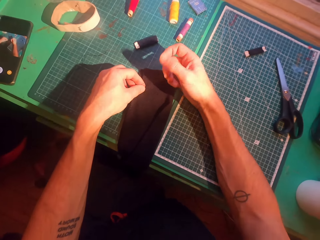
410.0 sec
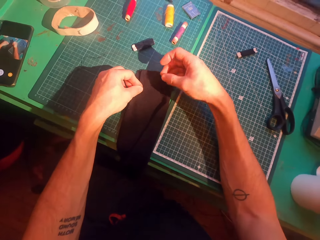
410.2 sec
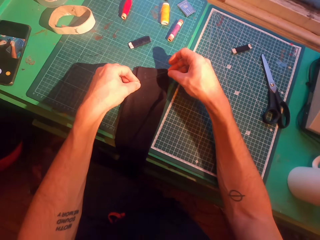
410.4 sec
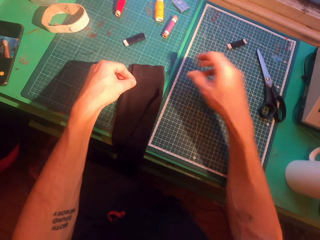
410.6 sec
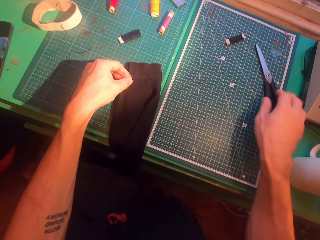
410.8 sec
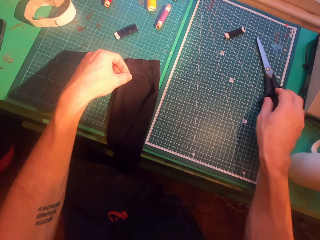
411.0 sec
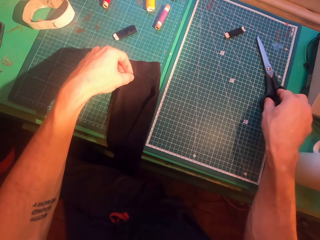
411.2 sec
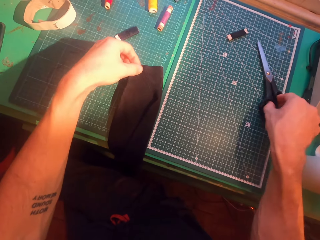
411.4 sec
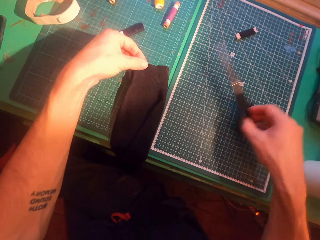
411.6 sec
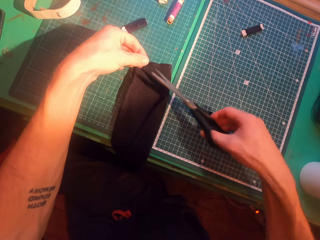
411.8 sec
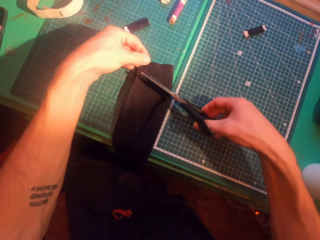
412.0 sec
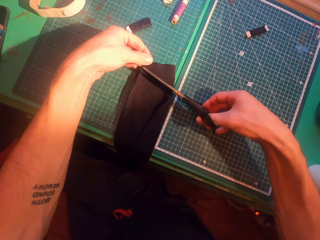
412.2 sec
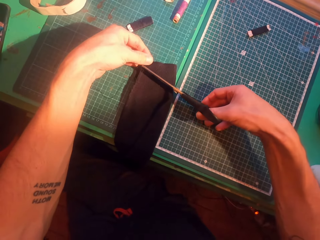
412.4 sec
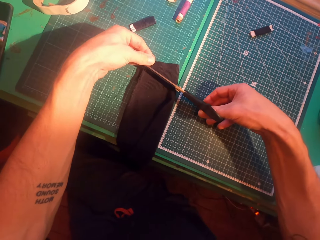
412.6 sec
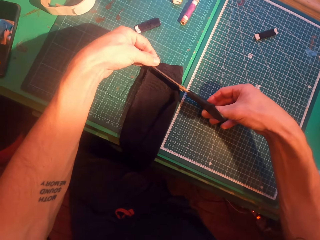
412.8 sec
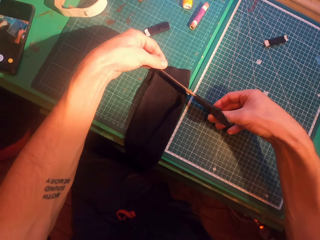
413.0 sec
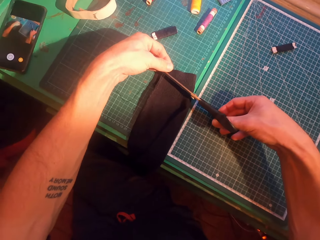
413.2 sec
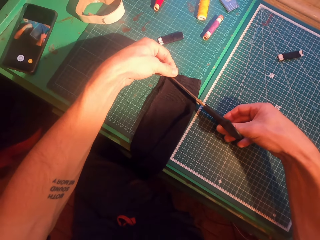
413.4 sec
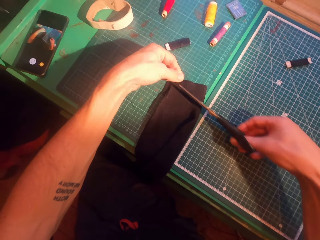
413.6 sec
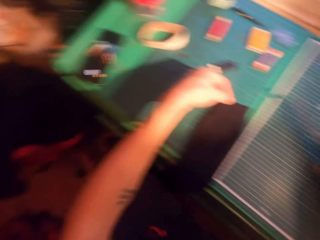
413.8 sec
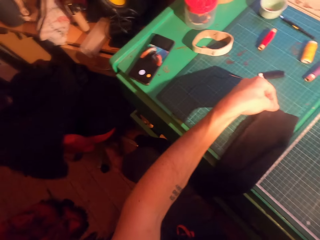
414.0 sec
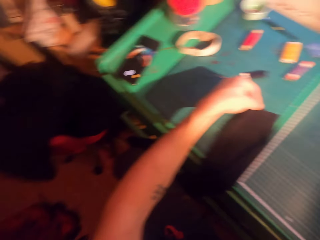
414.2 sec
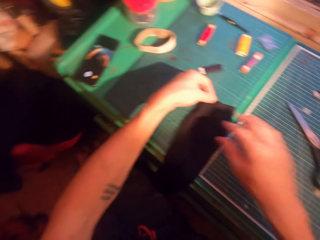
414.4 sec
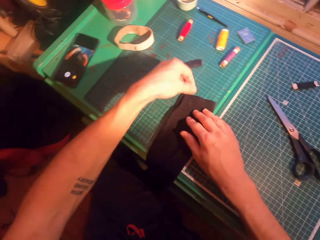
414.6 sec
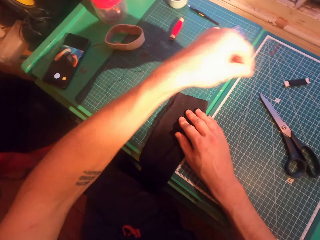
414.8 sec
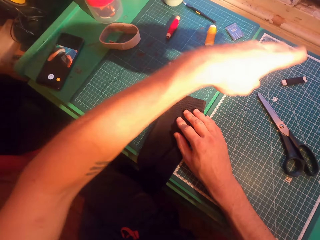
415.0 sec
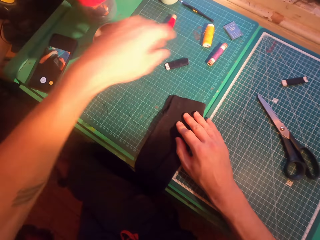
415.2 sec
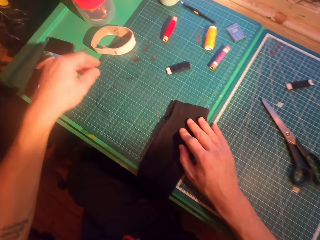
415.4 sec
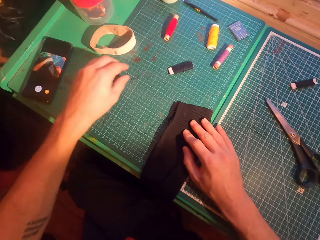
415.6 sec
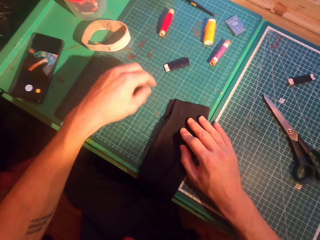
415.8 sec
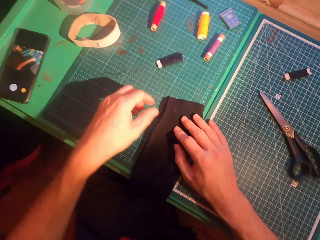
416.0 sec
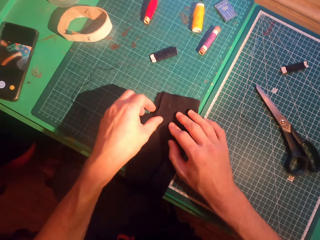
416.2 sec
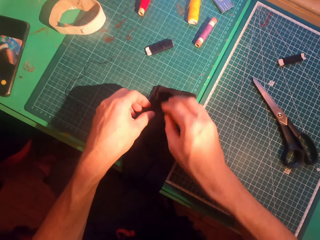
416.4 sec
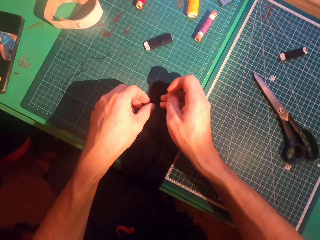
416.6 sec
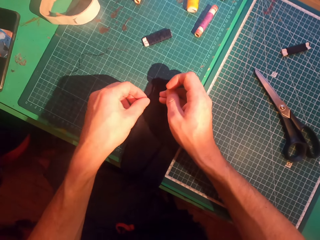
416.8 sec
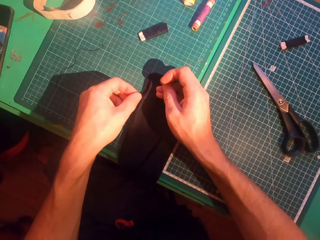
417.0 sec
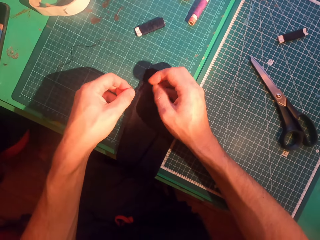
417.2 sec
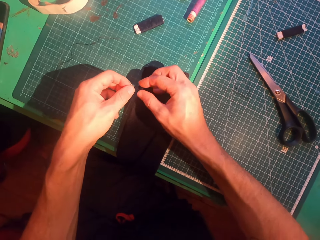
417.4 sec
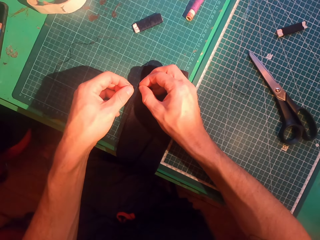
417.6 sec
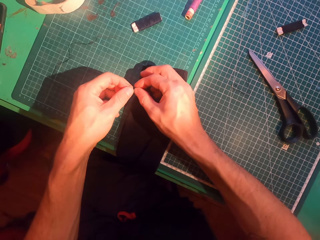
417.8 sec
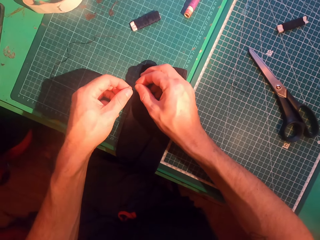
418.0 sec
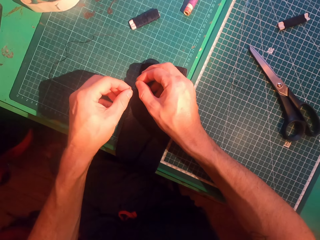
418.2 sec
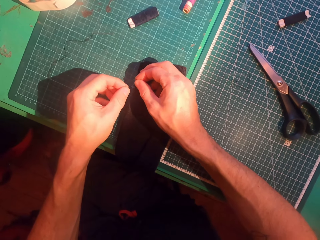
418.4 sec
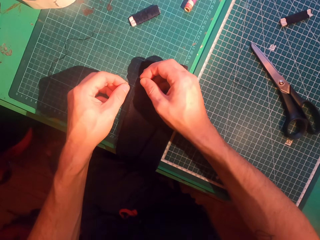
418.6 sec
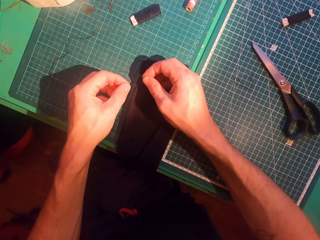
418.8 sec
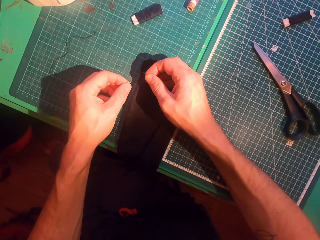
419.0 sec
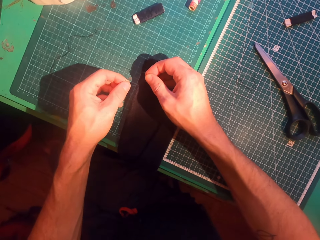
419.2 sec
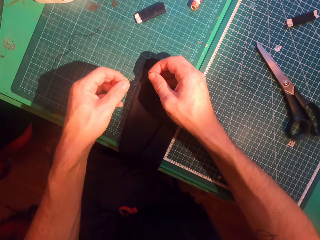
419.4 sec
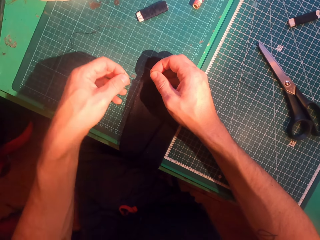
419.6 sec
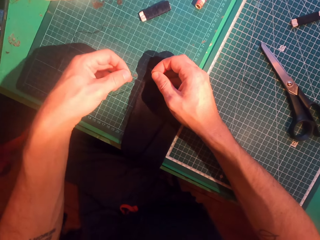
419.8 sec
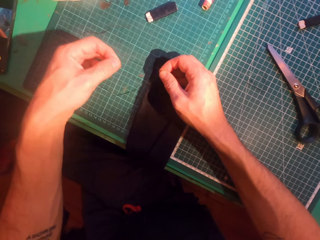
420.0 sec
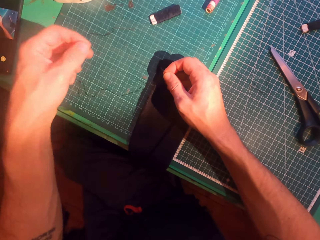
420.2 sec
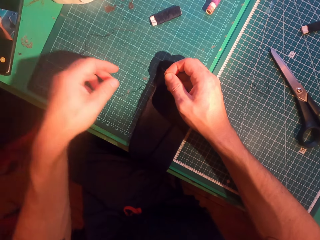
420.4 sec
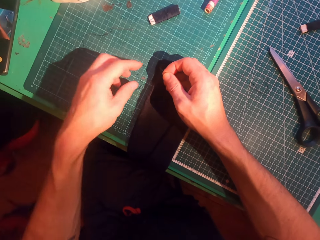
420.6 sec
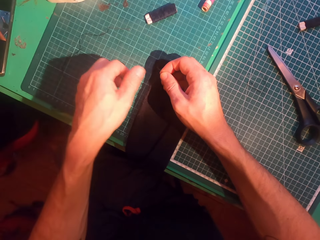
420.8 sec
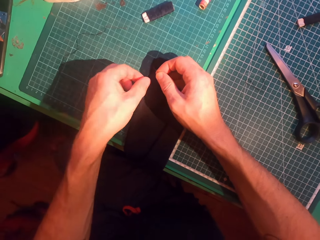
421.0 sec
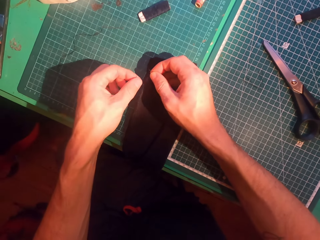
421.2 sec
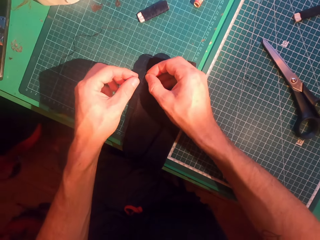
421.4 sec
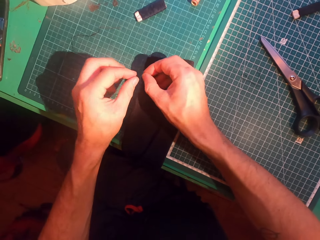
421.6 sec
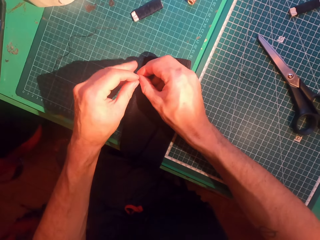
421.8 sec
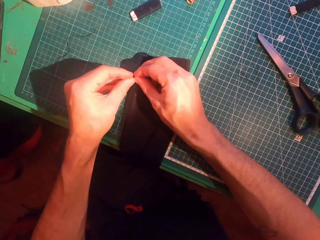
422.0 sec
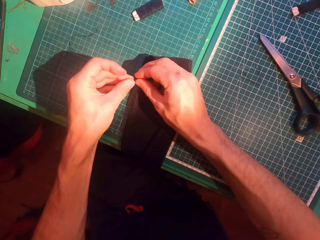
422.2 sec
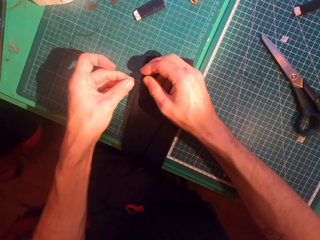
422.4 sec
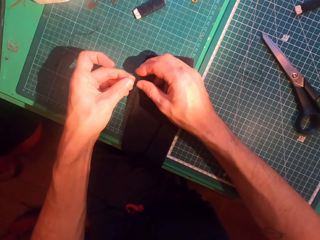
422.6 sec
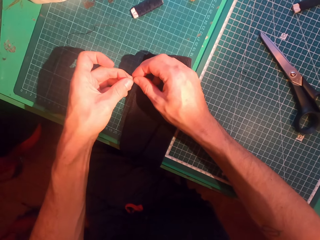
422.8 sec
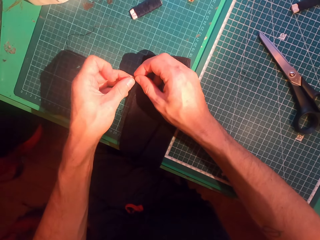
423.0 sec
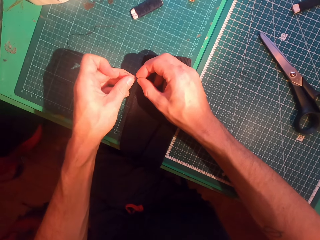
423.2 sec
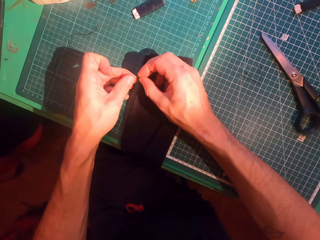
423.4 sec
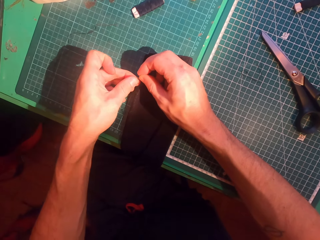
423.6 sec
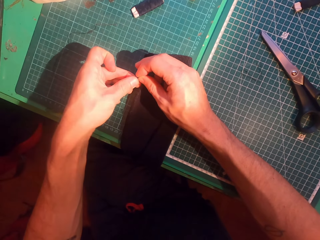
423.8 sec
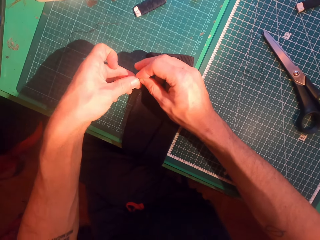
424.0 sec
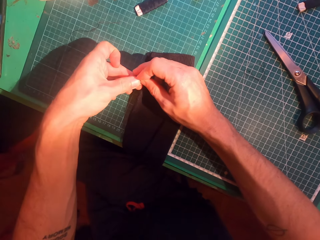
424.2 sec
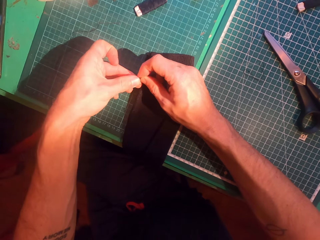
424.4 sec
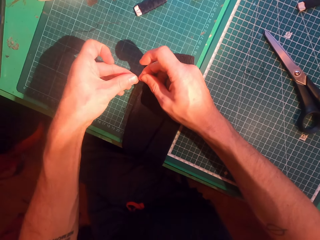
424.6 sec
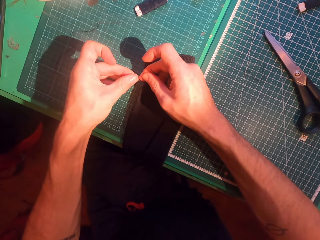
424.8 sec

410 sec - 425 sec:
The camera wearer picks up scissors on a table. He cuts a string or thread with the scissors. He puts the scissors on the table. He aligns the thread. He ties the string with his hands.

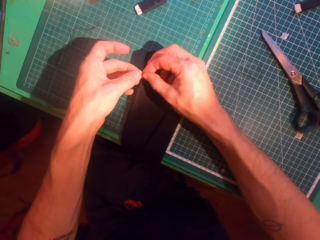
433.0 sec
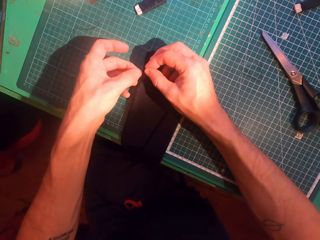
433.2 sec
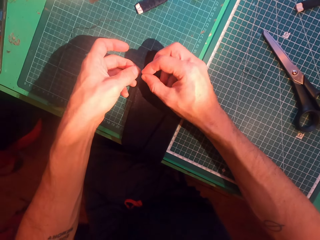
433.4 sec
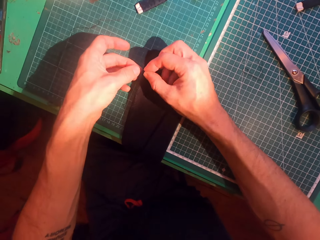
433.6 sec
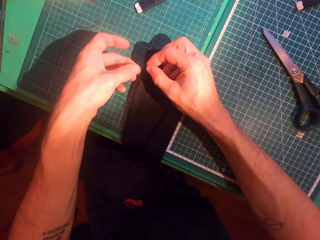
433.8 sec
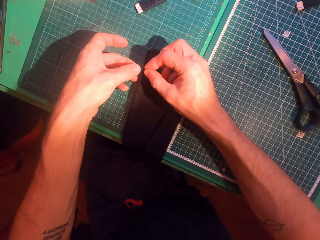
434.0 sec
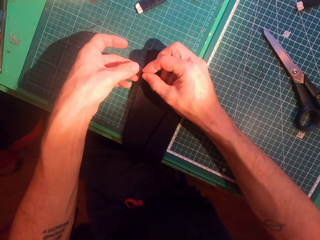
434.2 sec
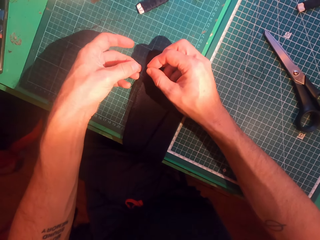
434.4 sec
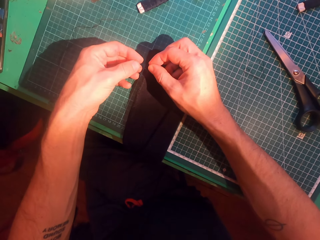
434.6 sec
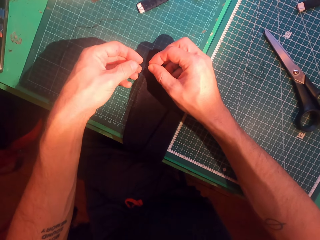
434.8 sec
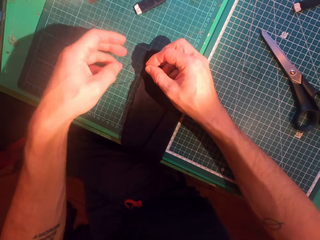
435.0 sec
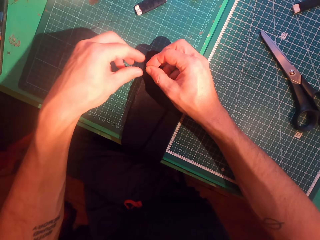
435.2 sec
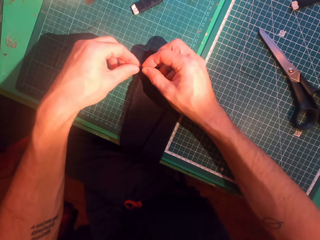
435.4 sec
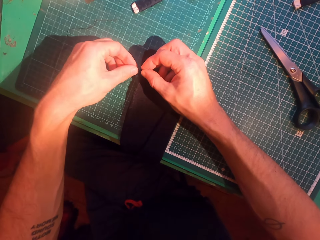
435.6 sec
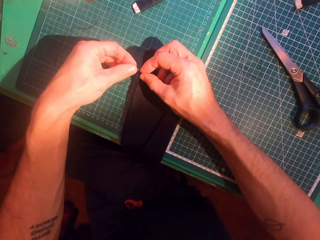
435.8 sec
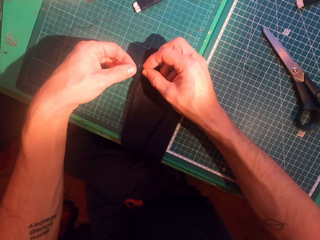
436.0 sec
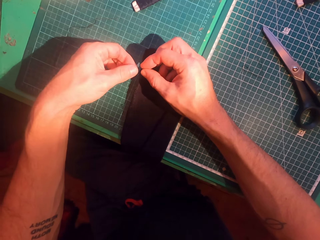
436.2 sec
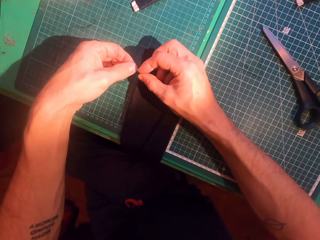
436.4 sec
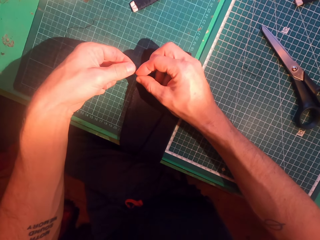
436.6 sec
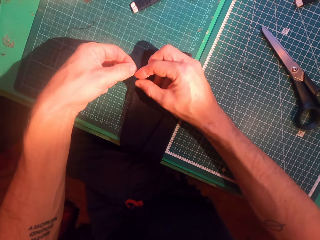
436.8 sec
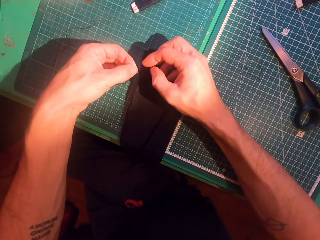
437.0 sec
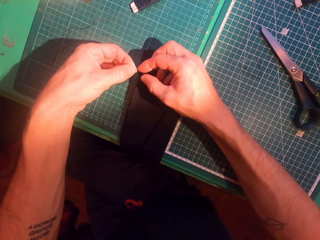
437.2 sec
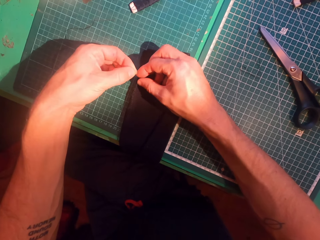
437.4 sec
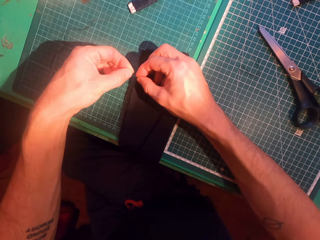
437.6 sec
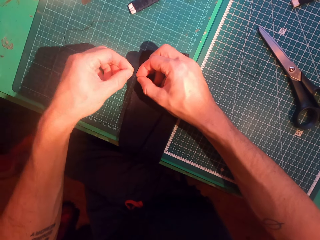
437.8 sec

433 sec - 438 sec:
The camera wearer ties a thread.

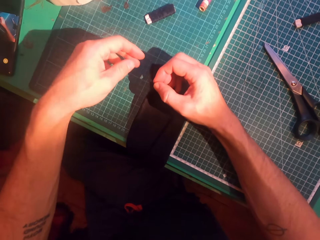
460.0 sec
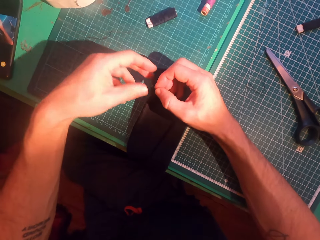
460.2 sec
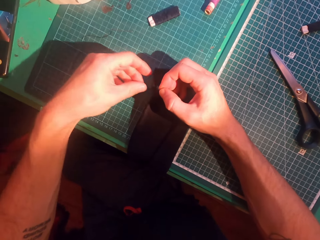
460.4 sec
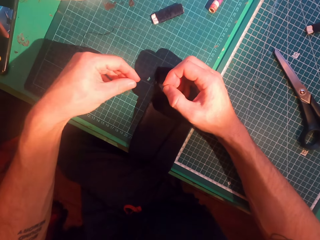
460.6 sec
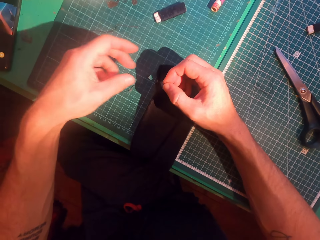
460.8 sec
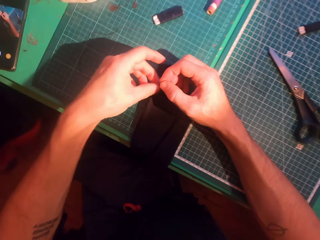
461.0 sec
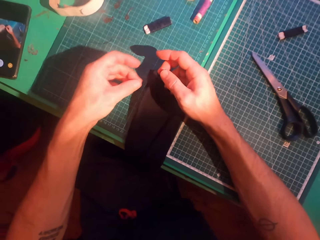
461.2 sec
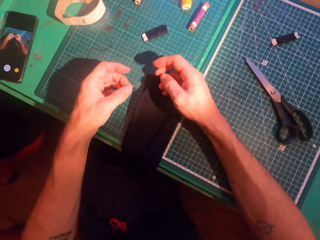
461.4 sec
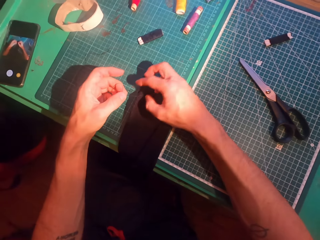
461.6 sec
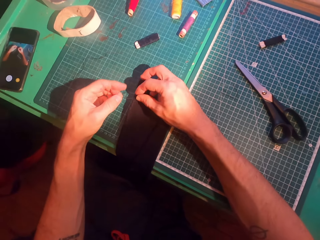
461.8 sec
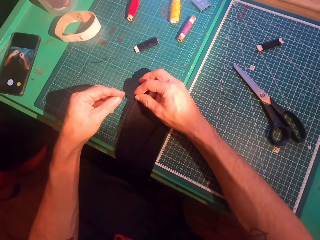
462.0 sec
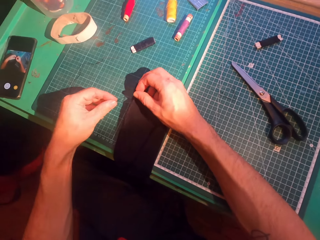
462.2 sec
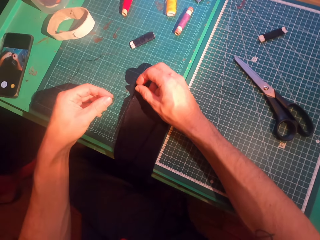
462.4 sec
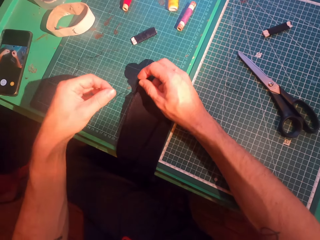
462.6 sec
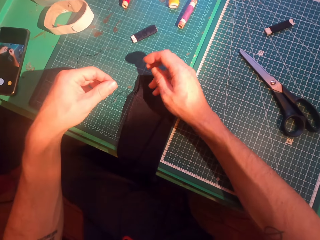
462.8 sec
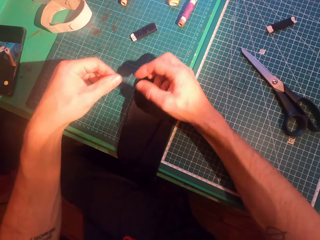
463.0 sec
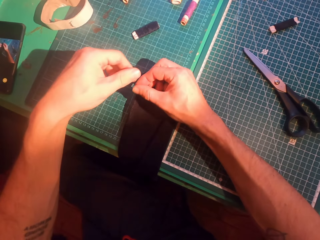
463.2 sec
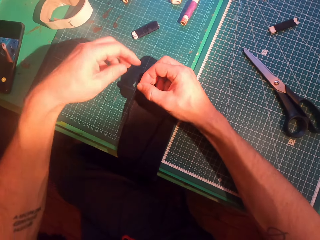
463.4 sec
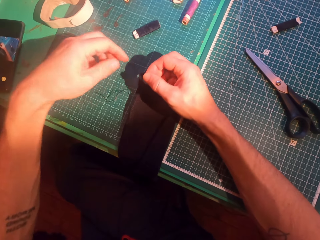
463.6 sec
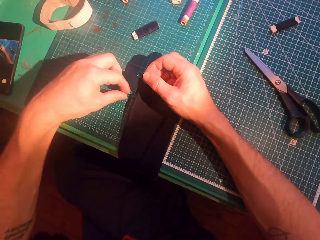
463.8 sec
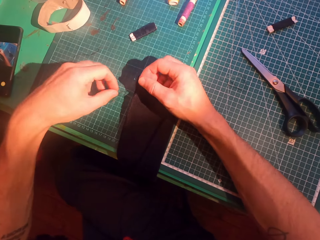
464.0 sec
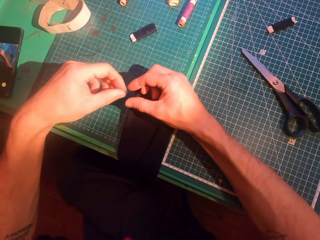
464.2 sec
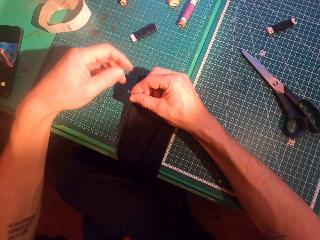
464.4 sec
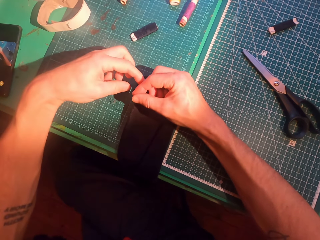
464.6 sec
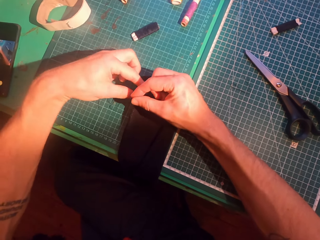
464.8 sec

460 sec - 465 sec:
The camera wearer straightens a thread.
